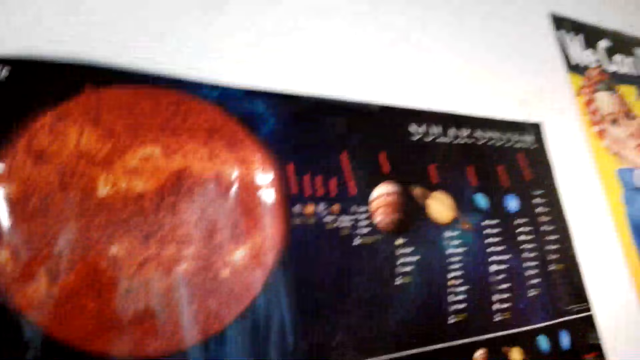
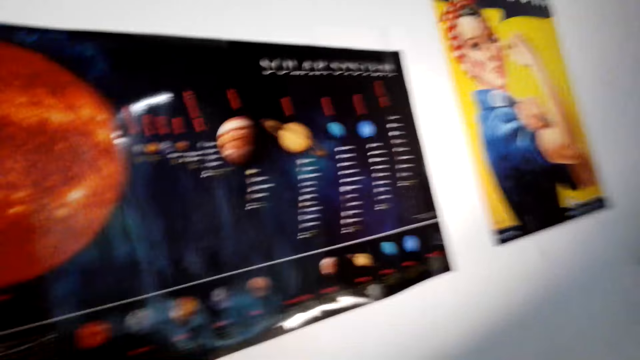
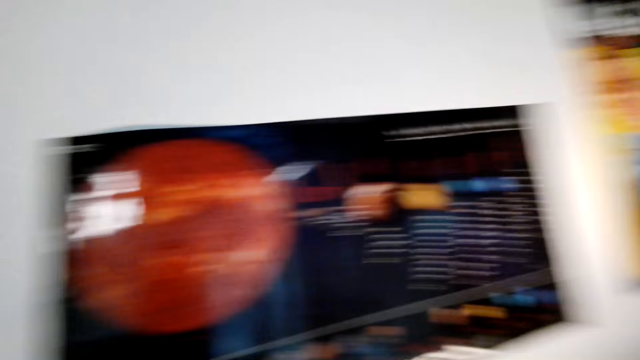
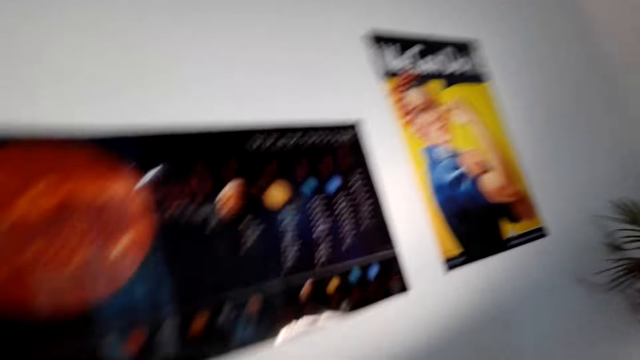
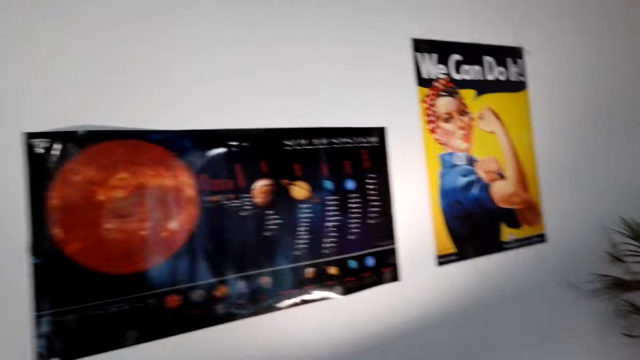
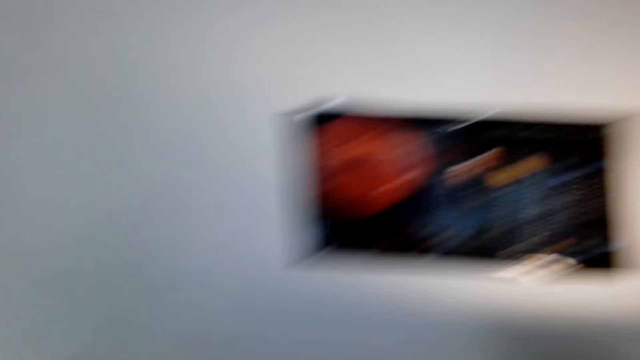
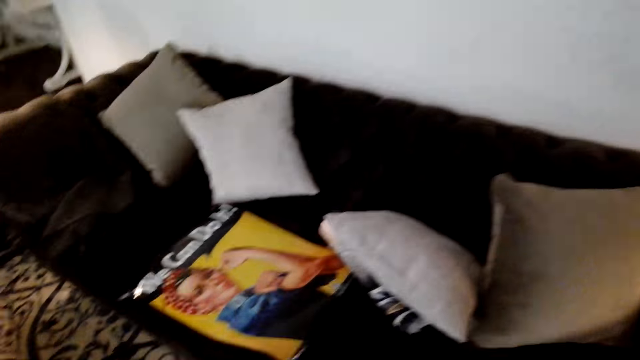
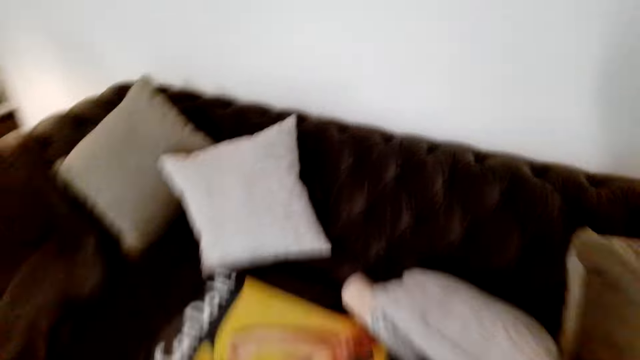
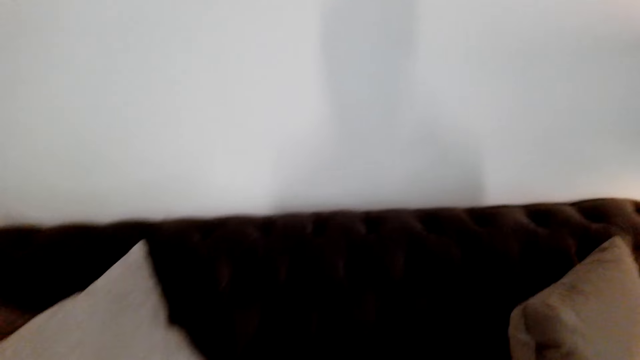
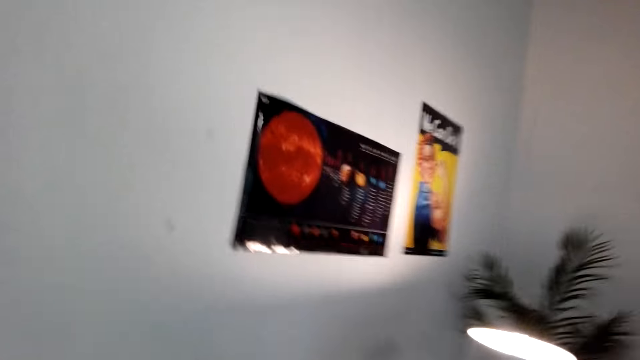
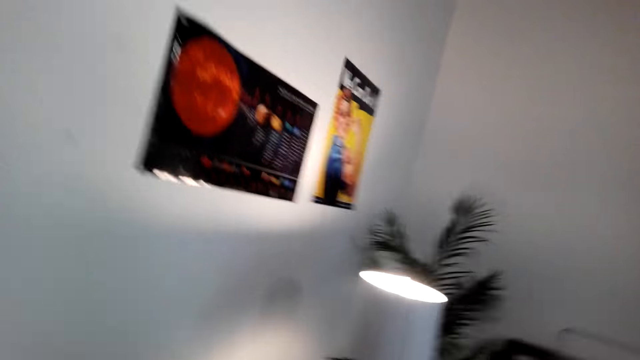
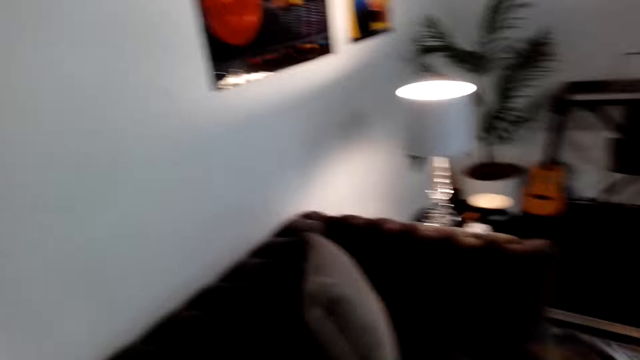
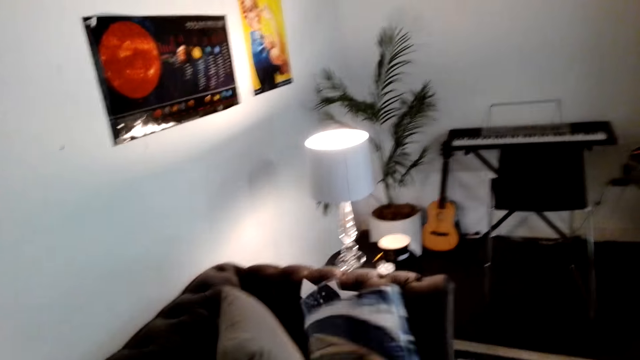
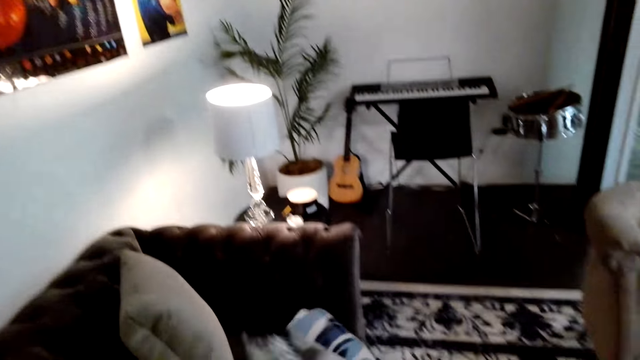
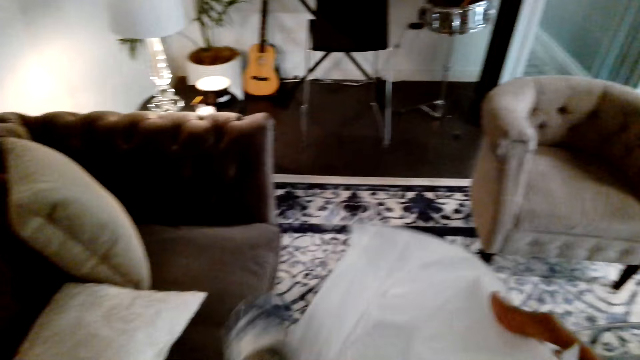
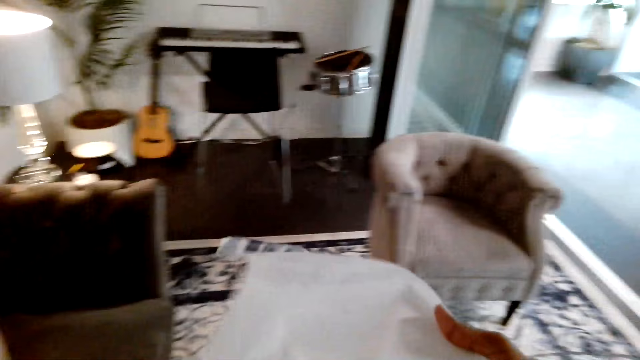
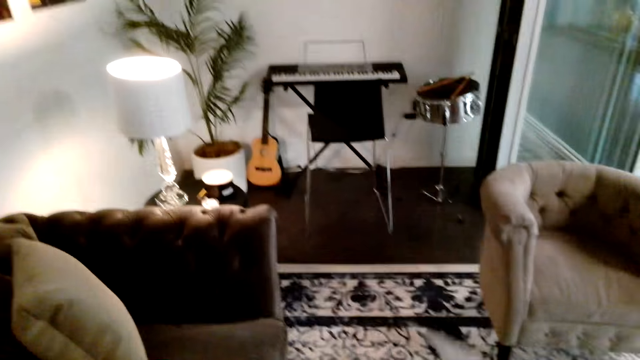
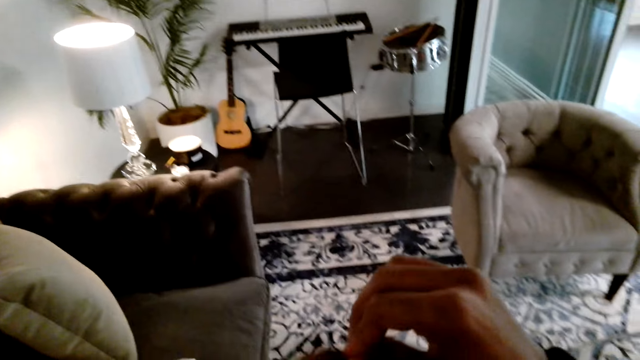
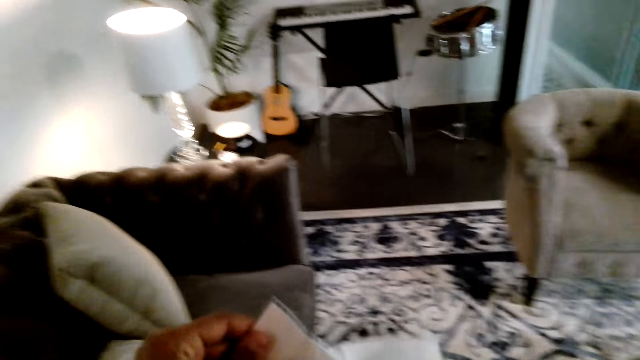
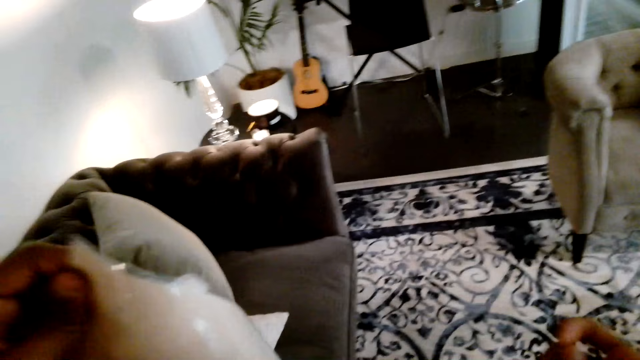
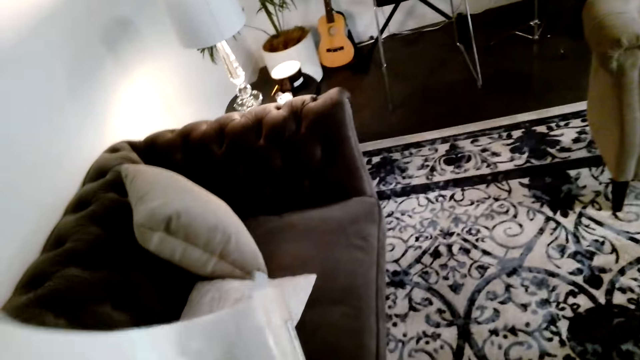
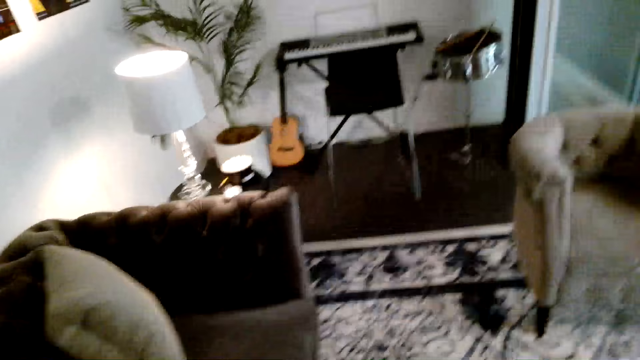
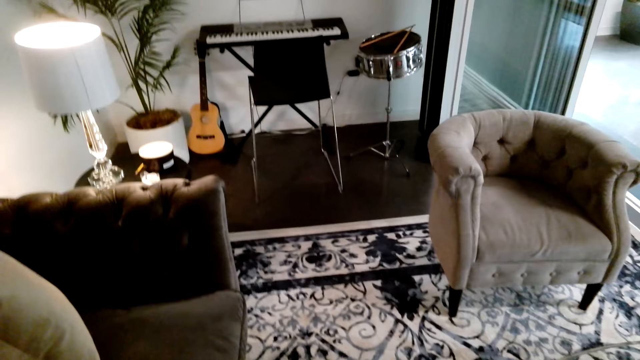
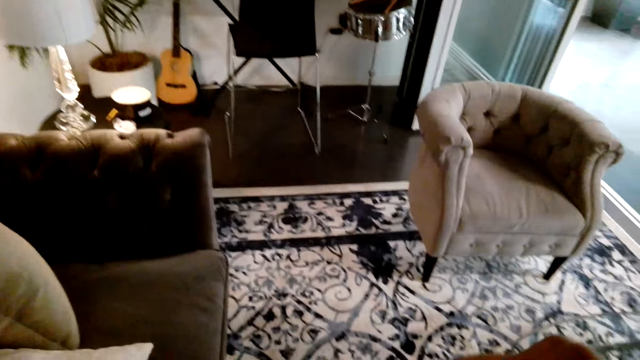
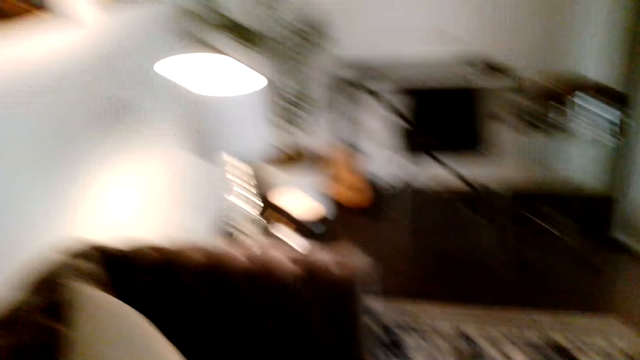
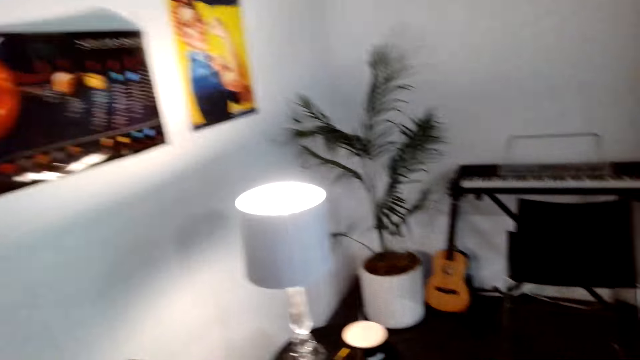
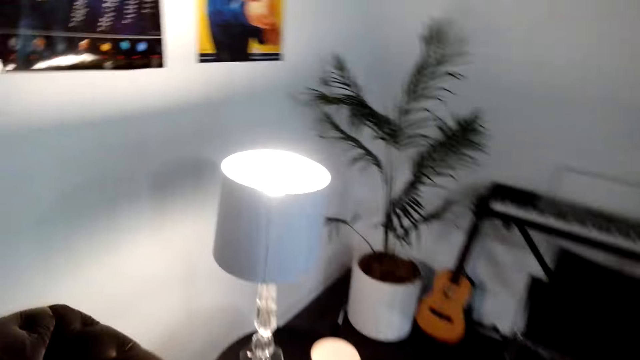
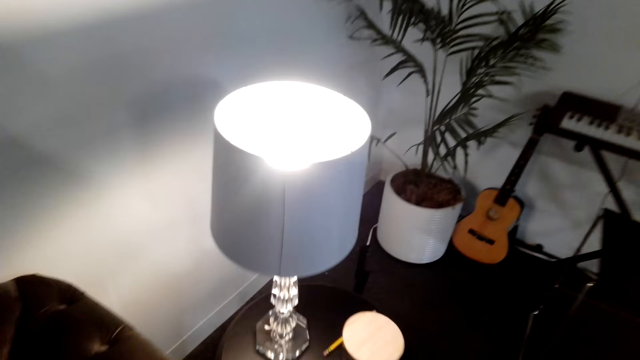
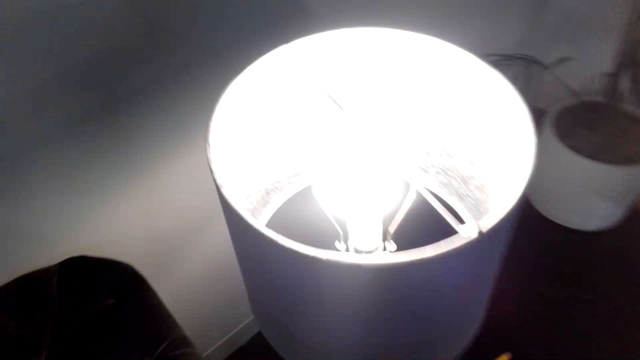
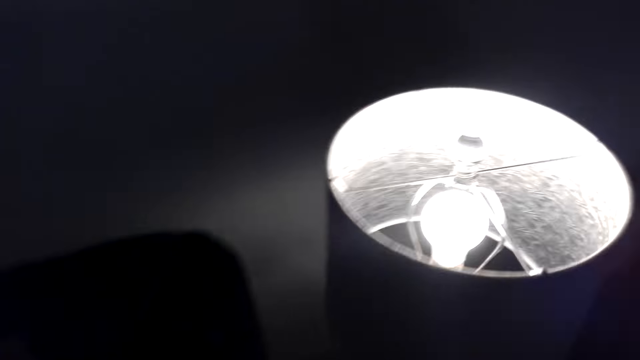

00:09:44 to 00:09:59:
The camera wearer looks at the chart or poster. They move in the room, hold the chart in the hand, and unfold the poster. They remove the mounting tapes from the poster, place the chart on the seat, and move in the room.

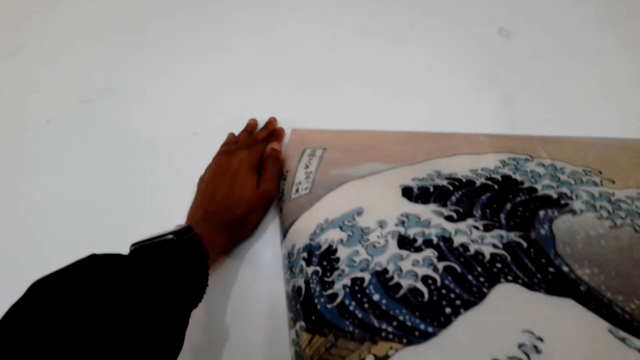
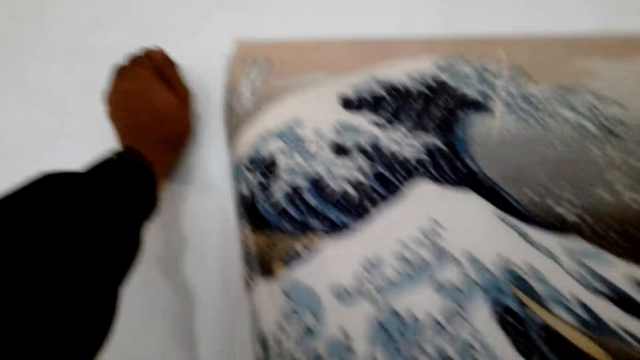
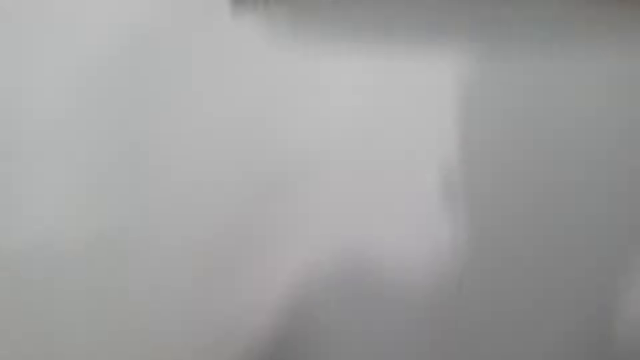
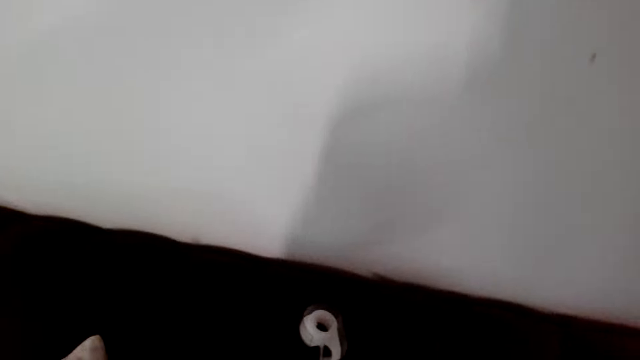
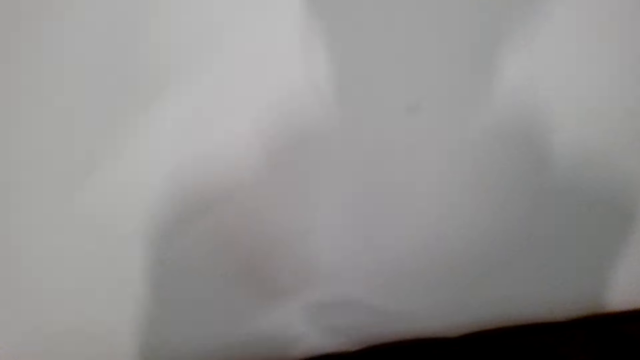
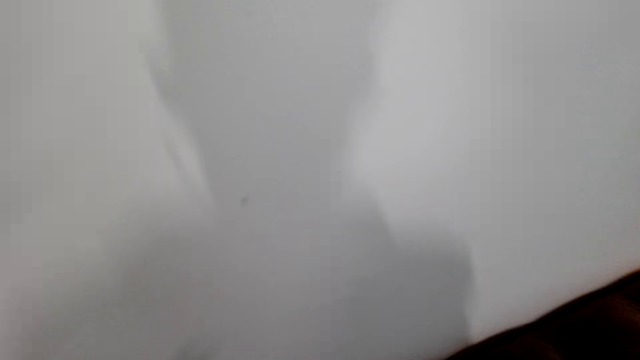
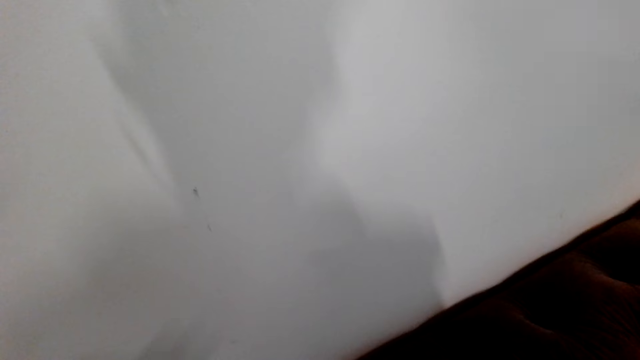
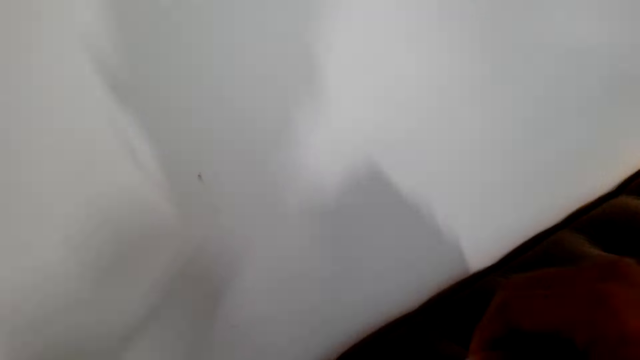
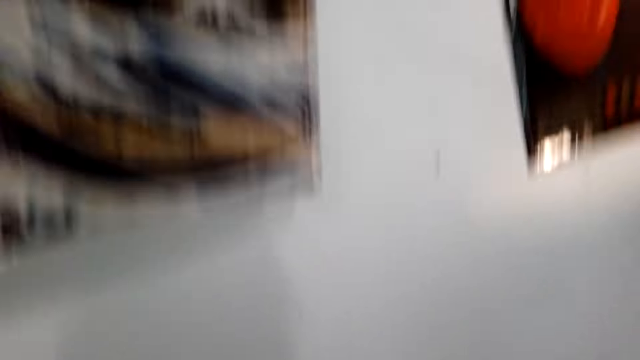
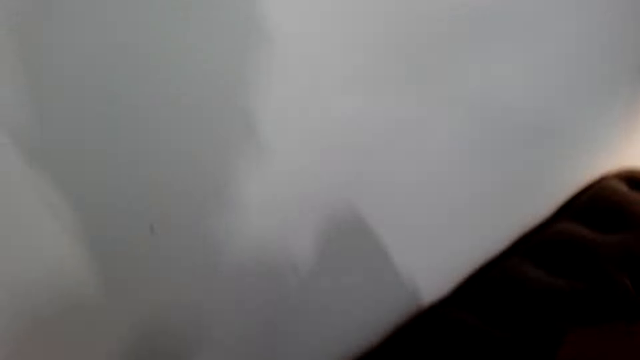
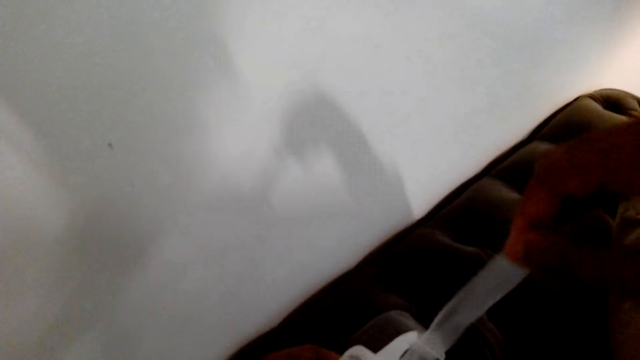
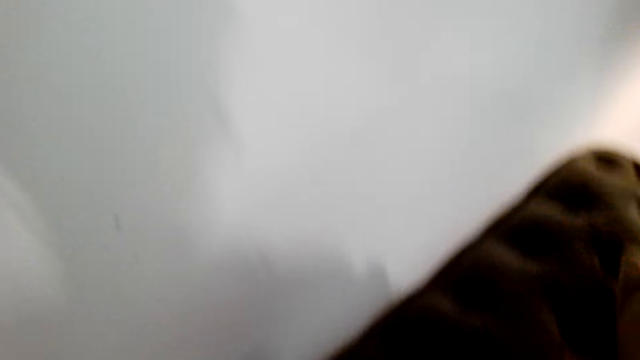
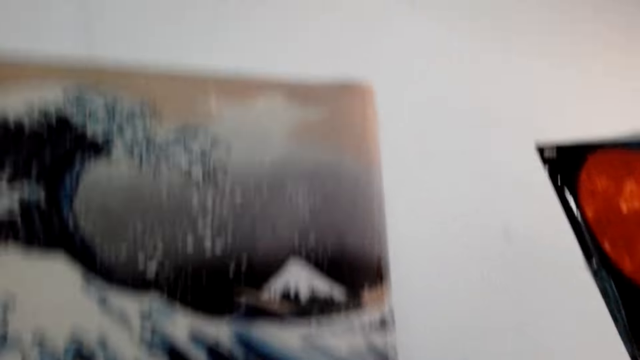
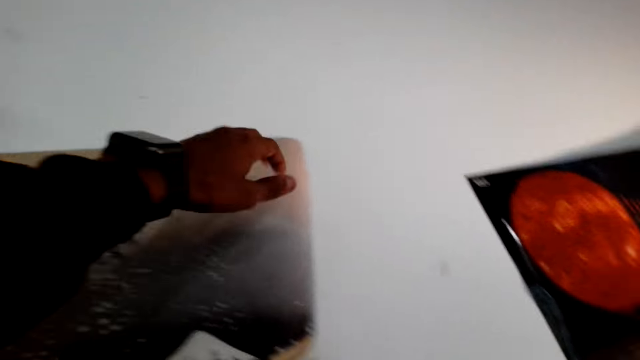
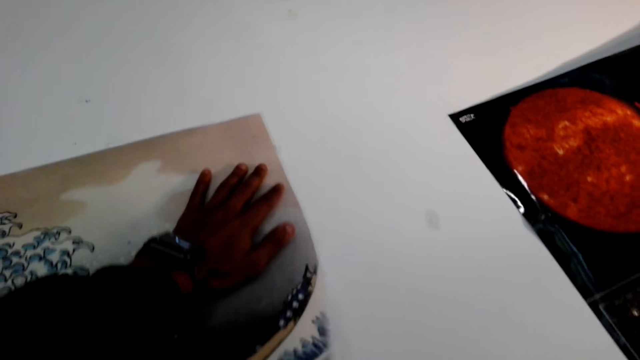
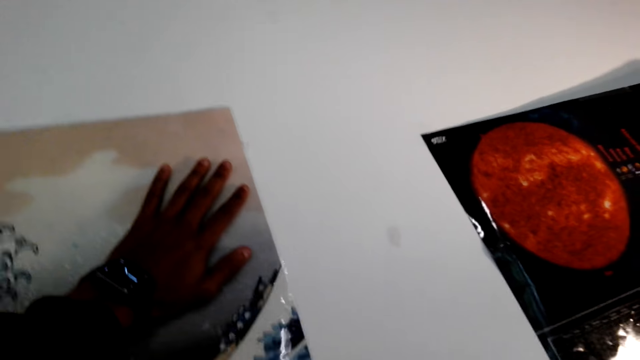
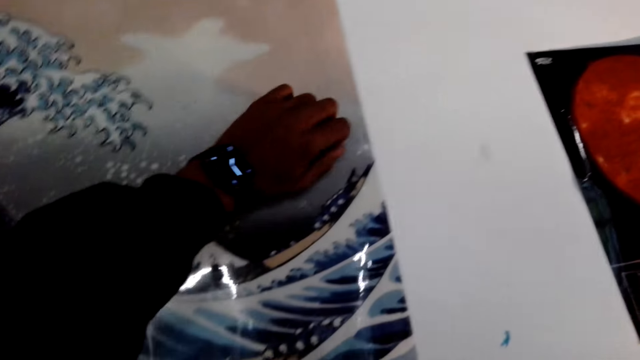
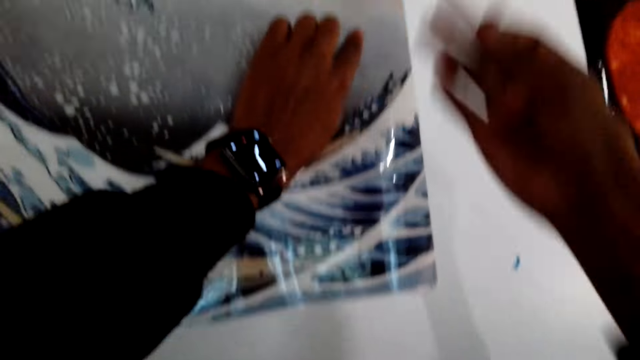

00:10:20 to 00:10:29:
The camera wearer picks up the tape. They unwind the tape. They cut the mounting tape. They align the chart on the wall.
